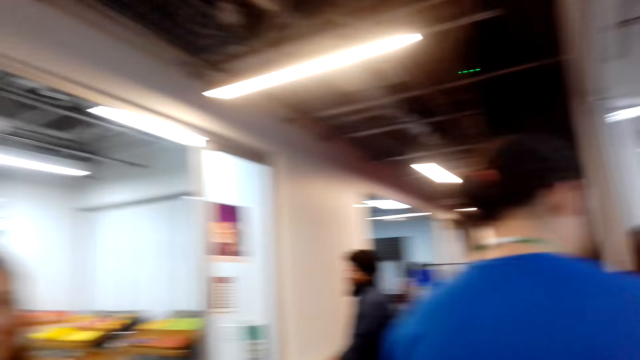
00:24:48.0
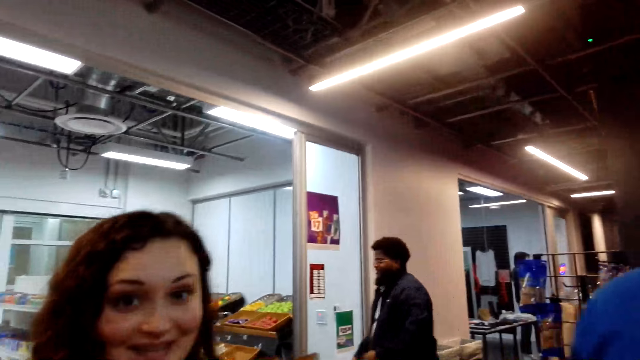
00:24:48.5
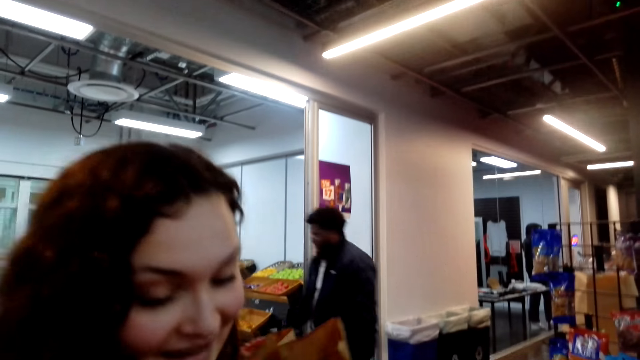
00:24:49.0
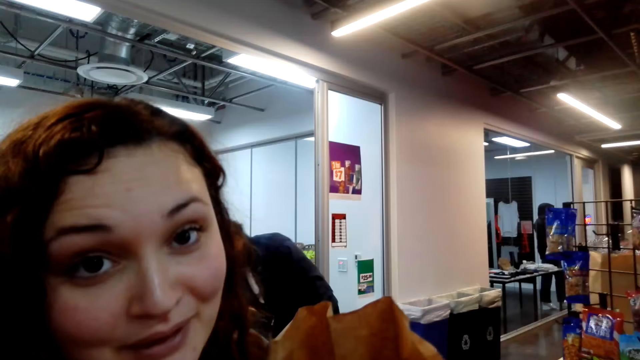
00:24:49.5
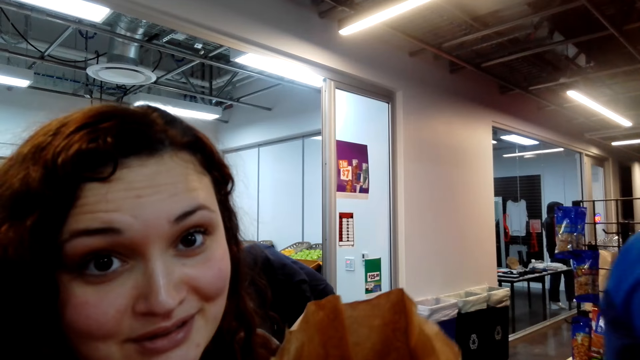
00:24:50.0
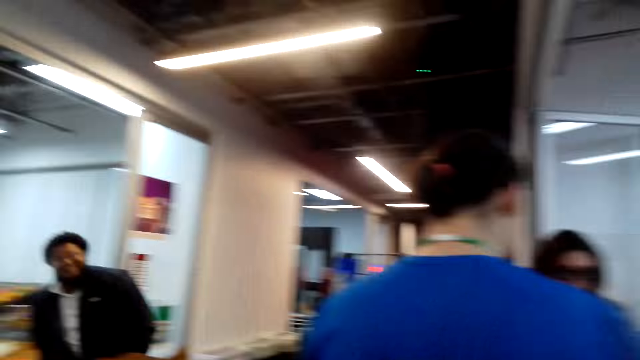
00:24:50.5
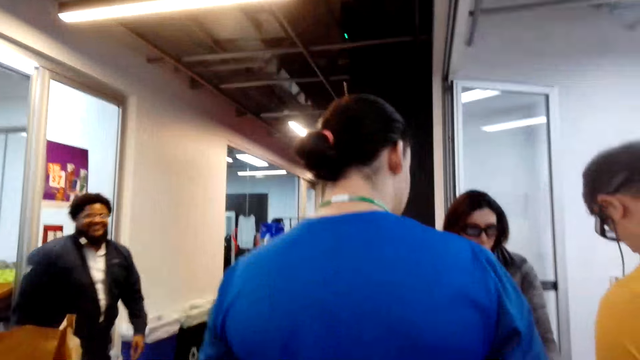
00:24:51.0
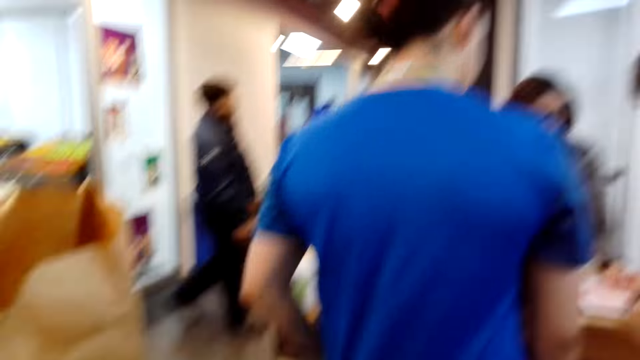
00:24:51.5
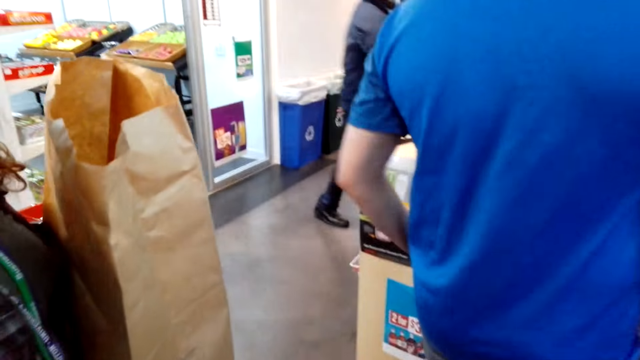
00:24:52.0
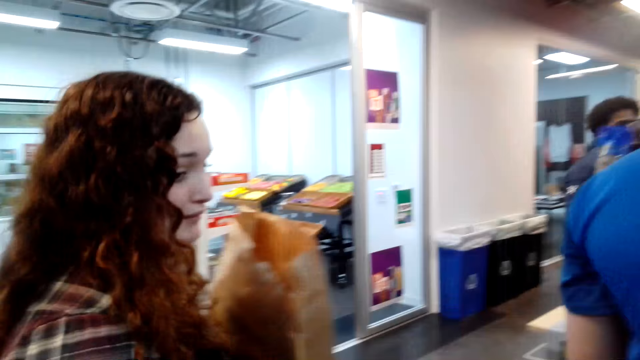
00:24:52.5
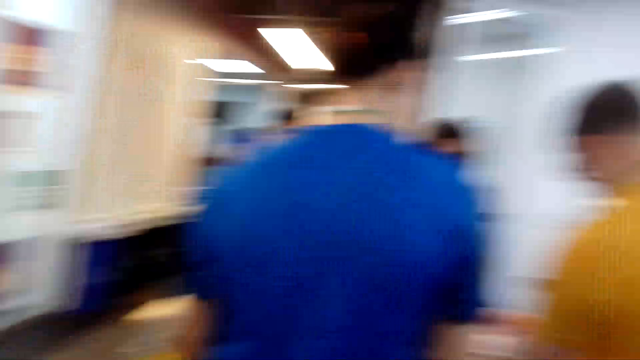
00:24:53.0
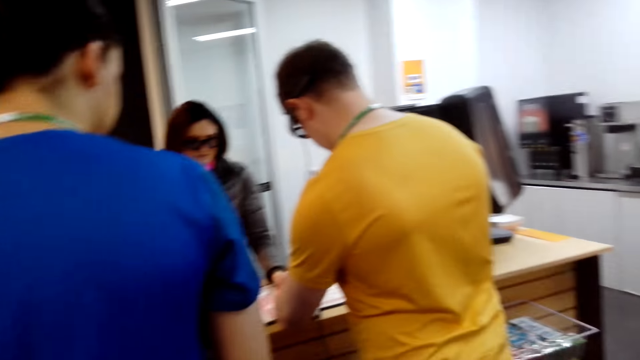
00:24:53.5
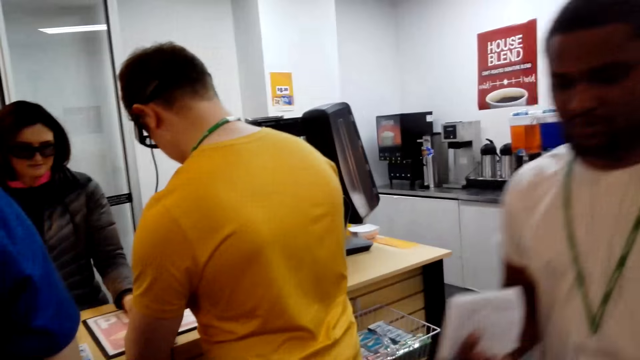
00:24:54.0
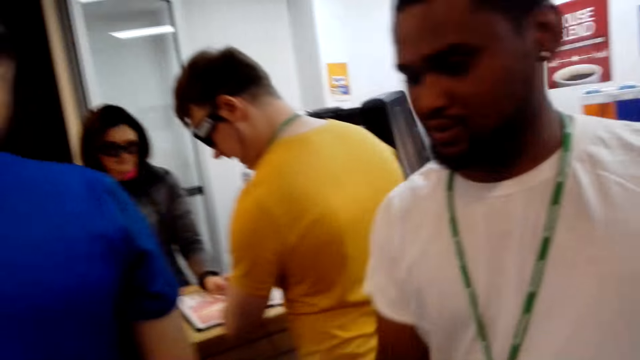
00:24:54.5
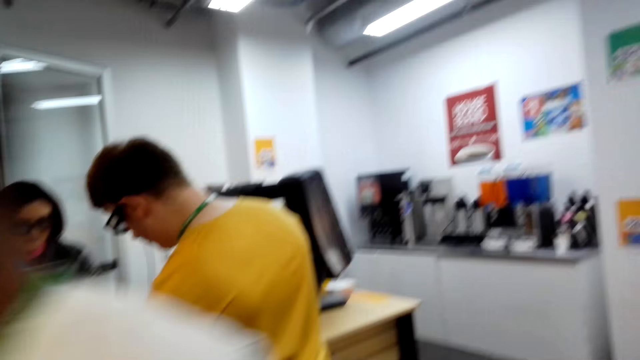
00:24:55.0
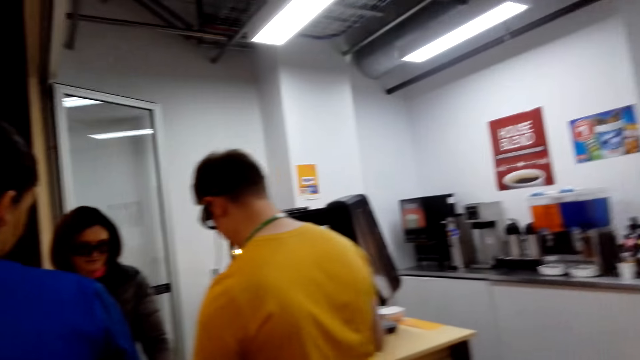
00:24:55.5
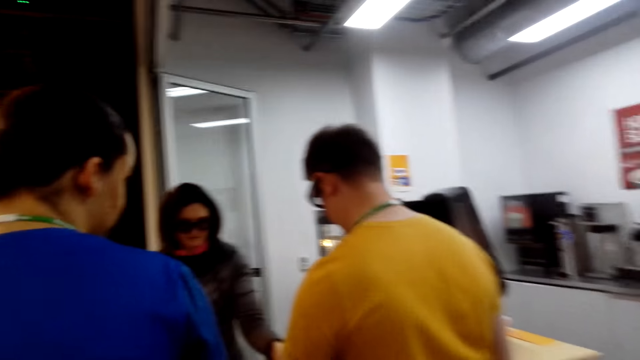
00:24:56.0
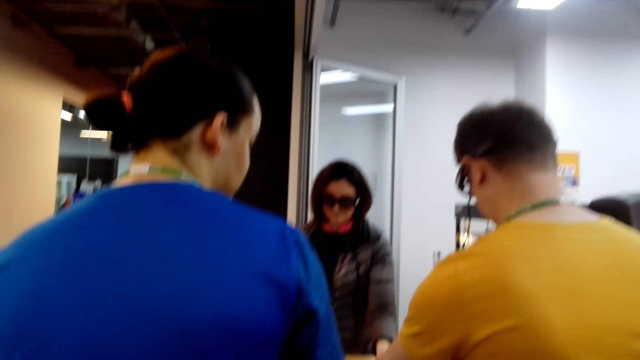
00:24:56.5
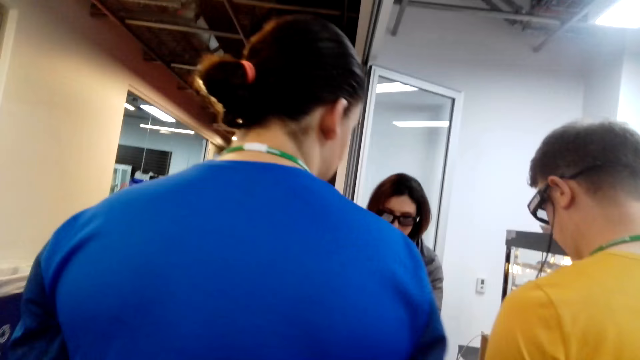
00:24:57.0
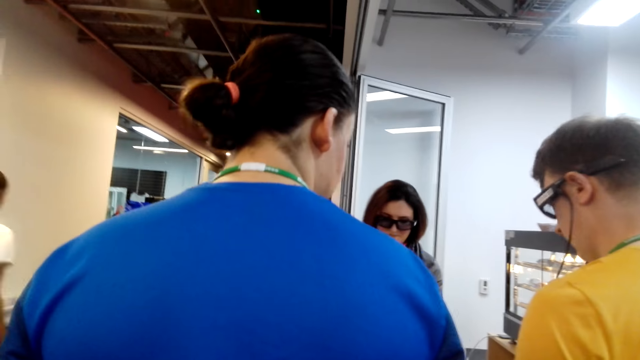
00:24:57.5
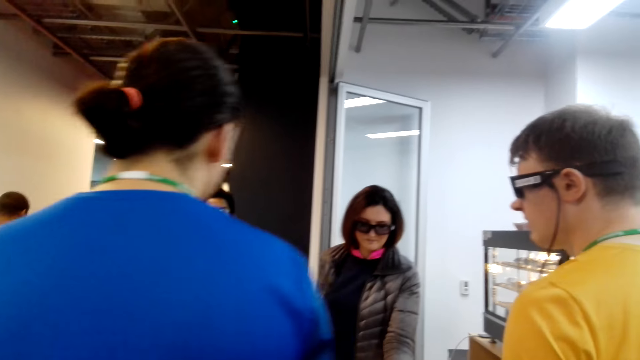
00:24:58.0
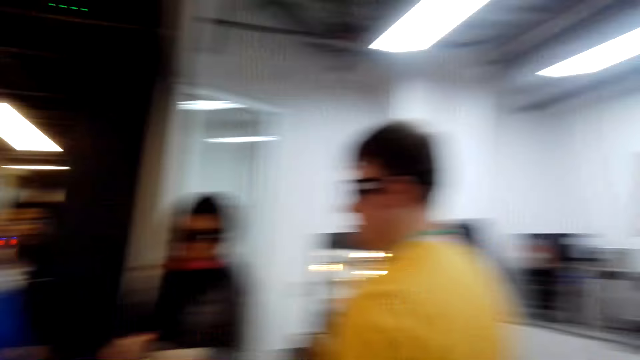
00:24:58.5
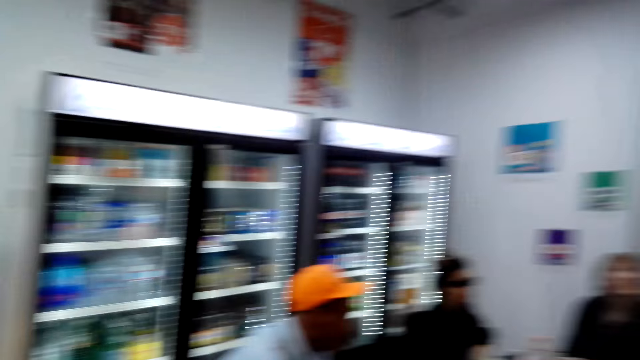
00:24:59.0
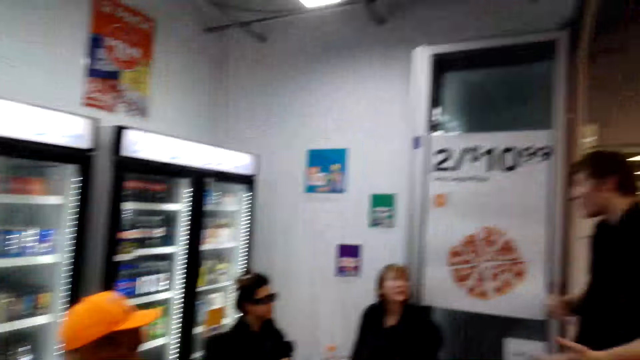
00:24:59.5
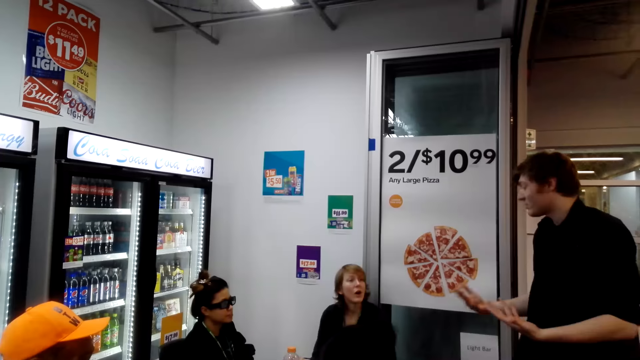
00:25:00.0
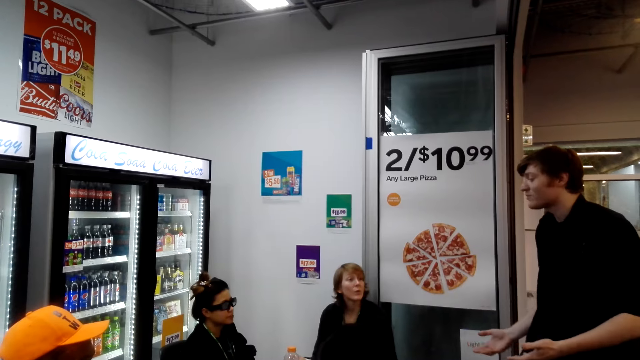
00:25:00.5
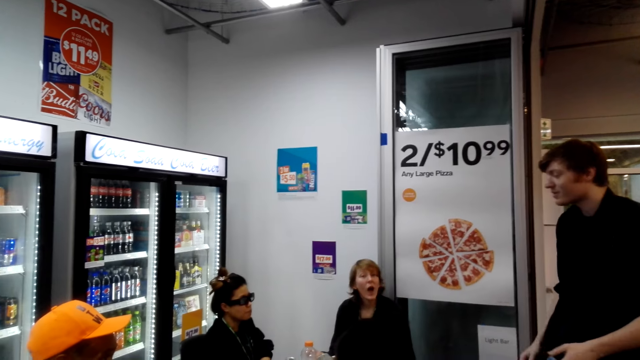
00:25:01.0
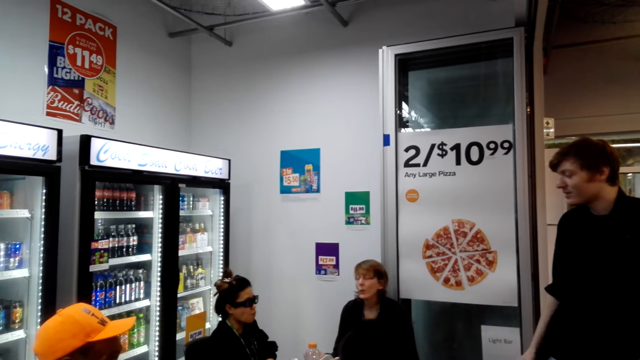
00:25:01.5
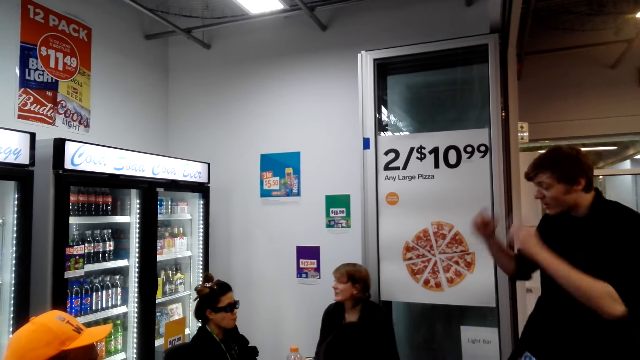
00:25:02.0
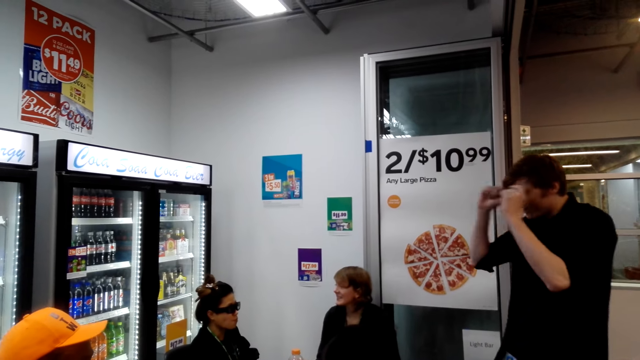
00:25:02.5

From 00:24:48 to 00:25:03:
A person passes in front of the camera wearer. The camera wearer looks around.

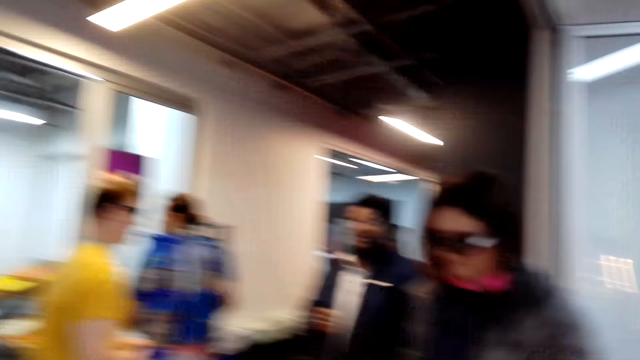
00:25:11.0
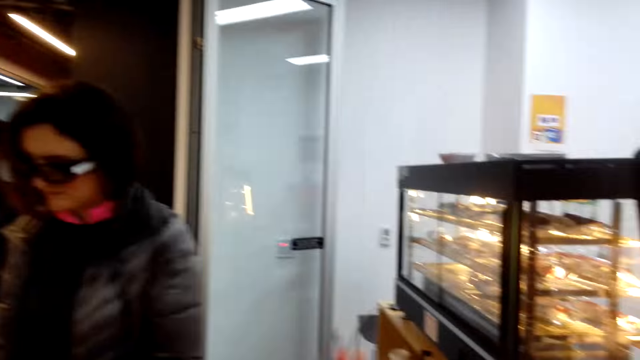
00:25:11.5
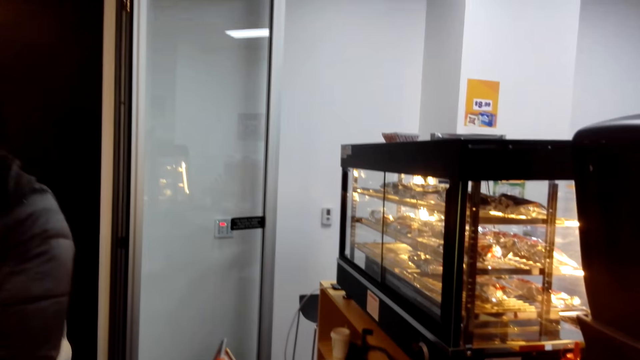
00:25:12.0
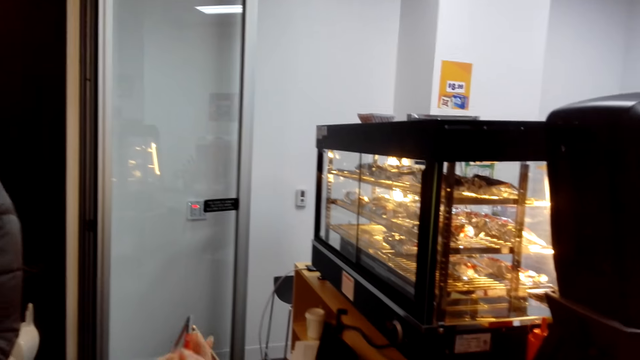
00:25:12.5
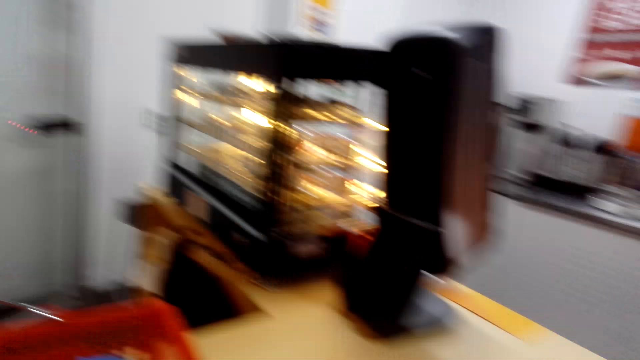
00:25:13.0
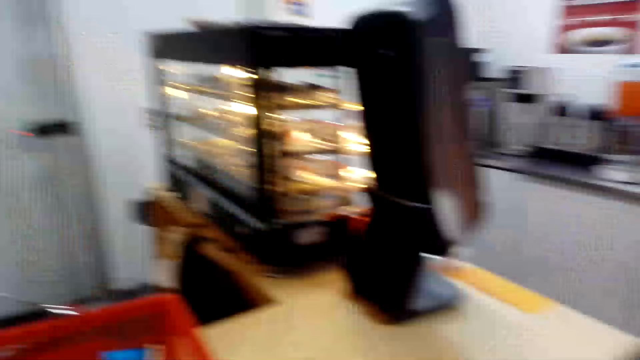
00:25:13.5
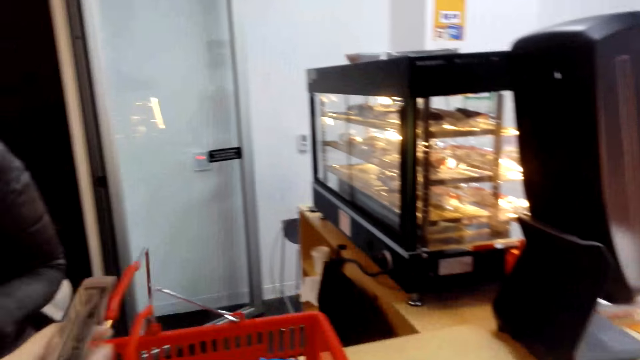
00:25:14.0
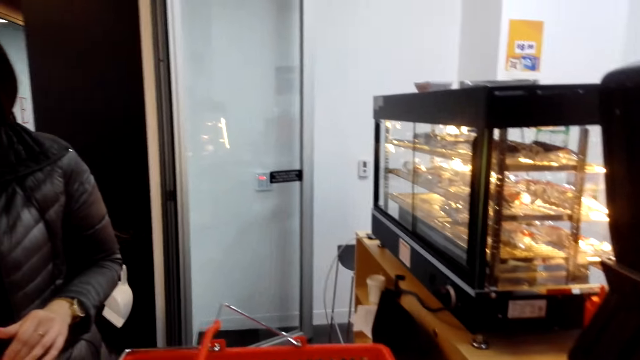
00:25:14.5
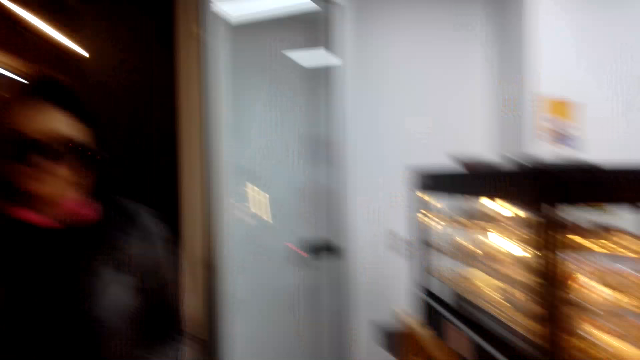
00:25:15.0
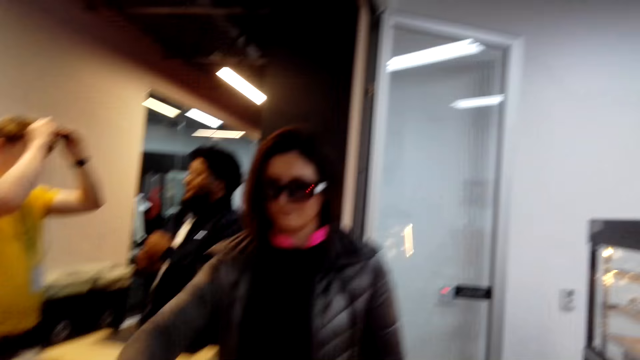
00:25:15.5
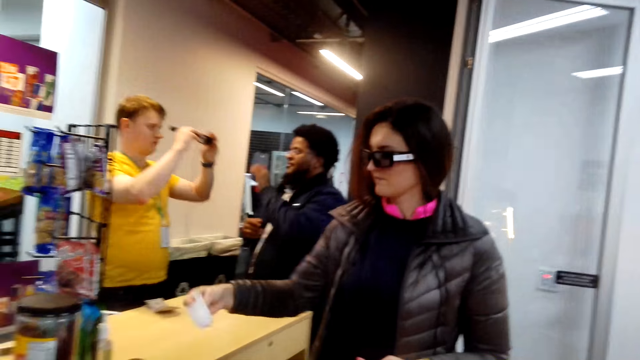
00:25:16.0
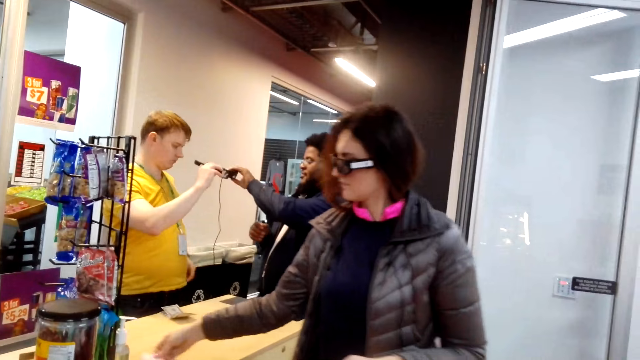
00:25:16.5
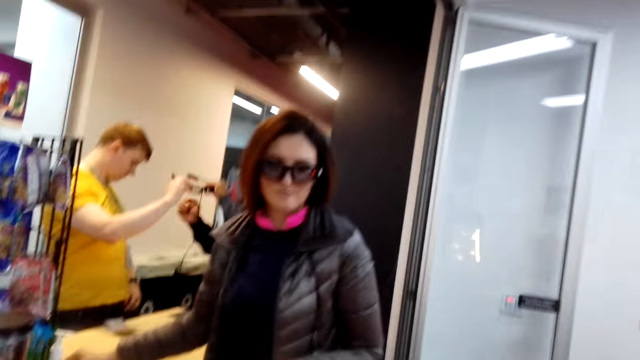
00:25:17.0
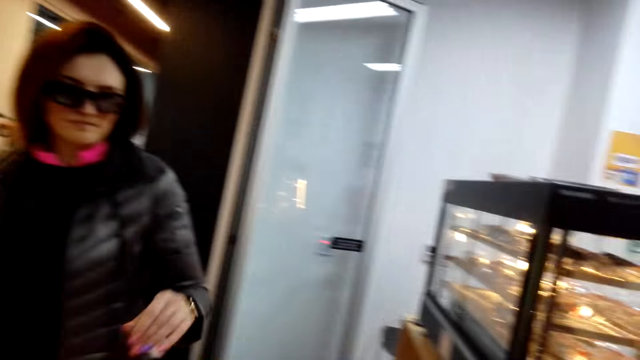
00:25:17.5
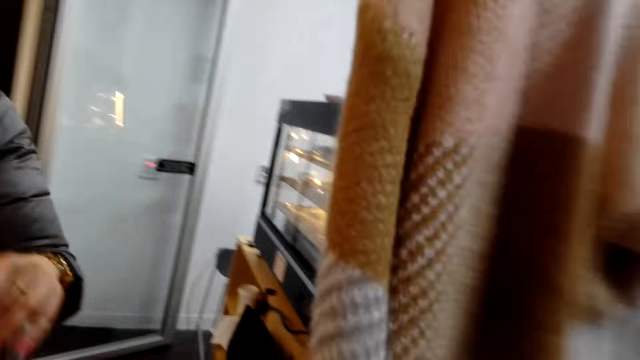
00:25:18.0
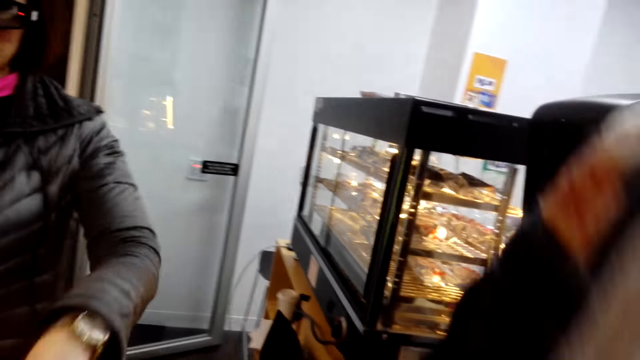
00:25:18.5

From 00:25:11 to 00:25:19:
A person carries his items. The camera wearer places the shopping basket on the counter top. They move to the cashier desk.
